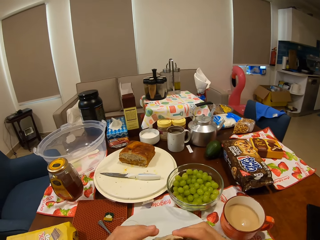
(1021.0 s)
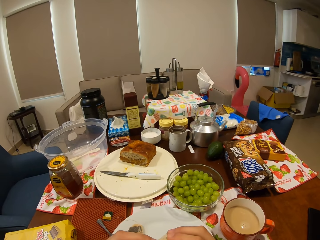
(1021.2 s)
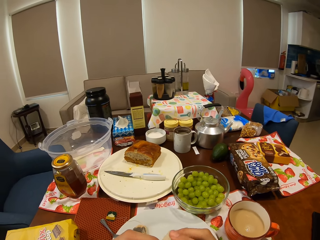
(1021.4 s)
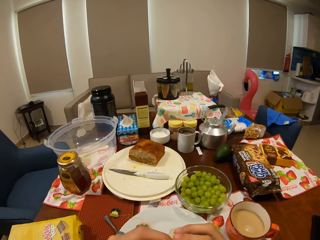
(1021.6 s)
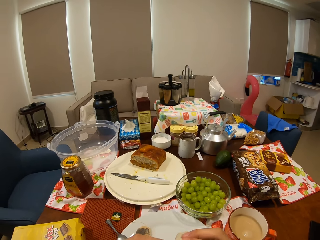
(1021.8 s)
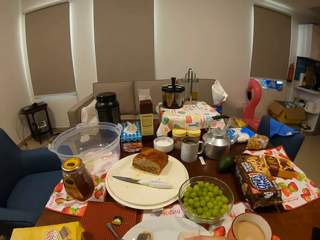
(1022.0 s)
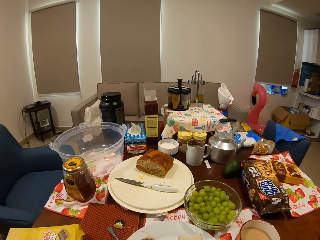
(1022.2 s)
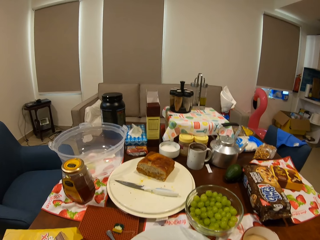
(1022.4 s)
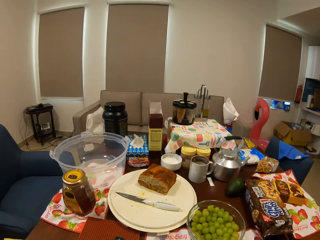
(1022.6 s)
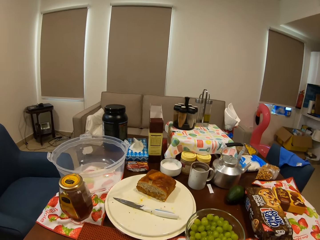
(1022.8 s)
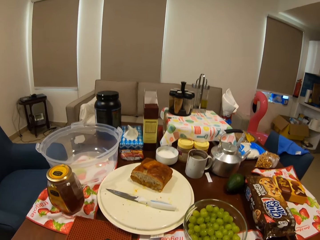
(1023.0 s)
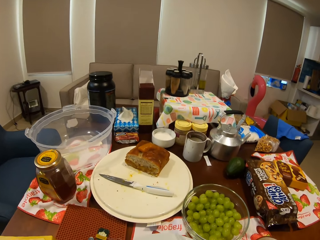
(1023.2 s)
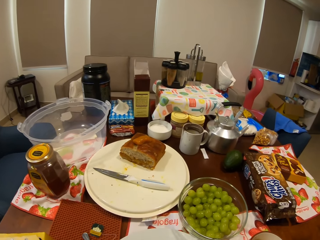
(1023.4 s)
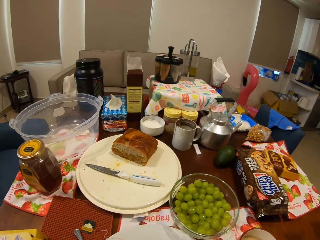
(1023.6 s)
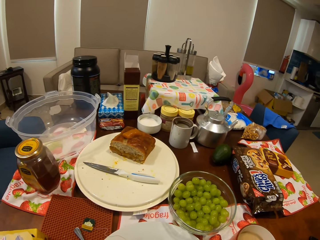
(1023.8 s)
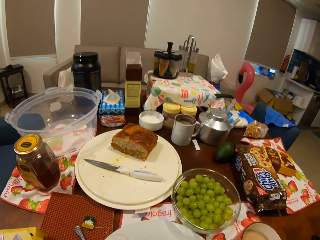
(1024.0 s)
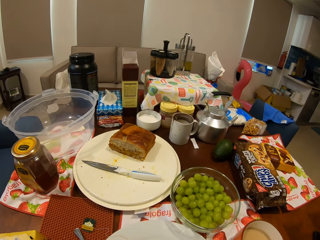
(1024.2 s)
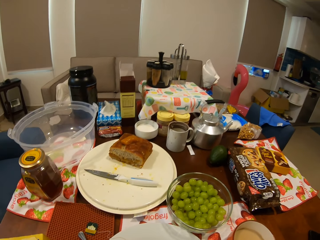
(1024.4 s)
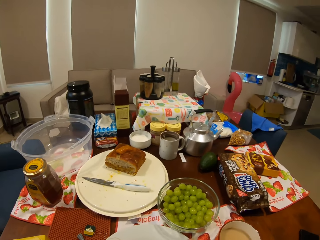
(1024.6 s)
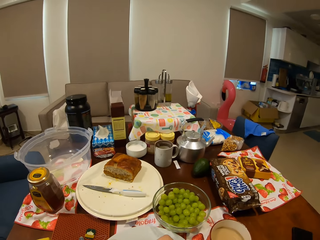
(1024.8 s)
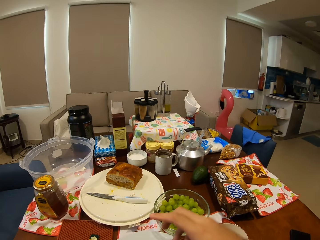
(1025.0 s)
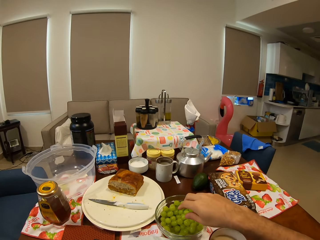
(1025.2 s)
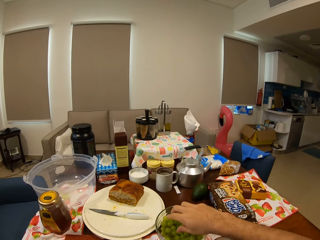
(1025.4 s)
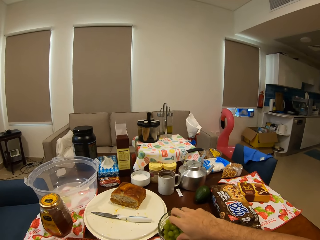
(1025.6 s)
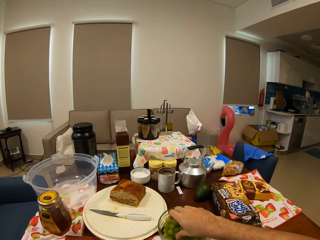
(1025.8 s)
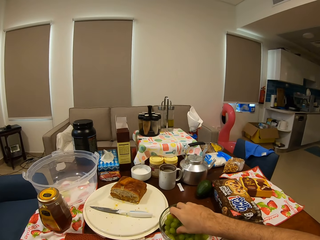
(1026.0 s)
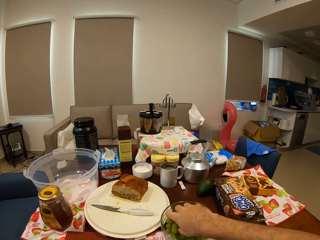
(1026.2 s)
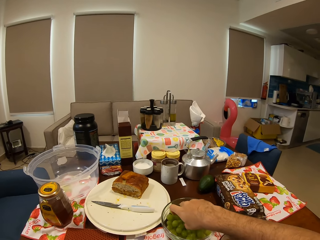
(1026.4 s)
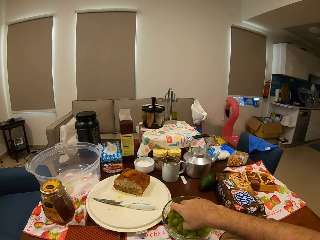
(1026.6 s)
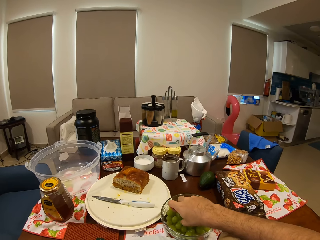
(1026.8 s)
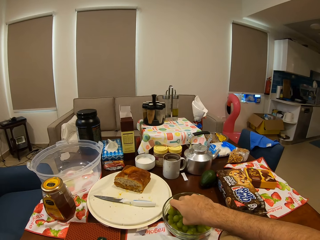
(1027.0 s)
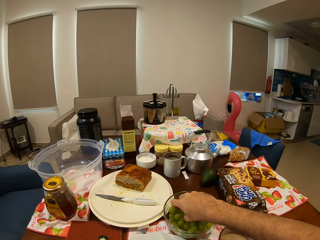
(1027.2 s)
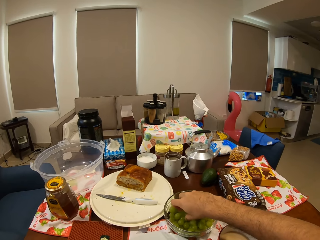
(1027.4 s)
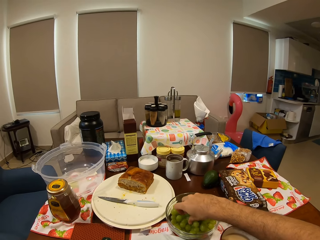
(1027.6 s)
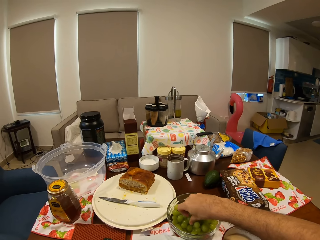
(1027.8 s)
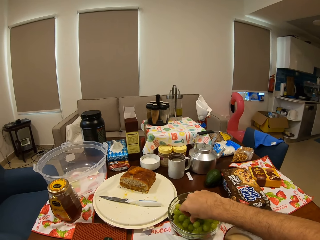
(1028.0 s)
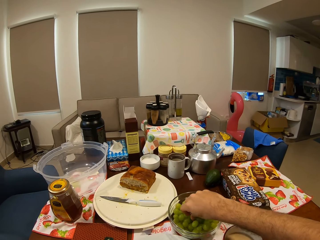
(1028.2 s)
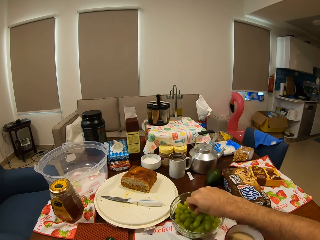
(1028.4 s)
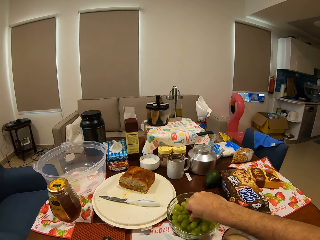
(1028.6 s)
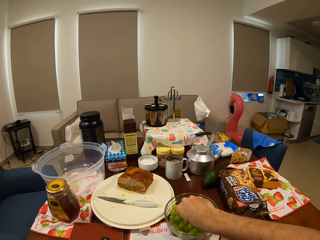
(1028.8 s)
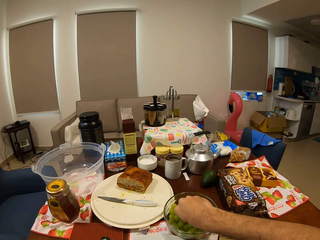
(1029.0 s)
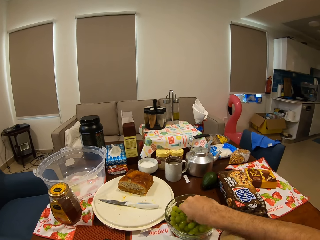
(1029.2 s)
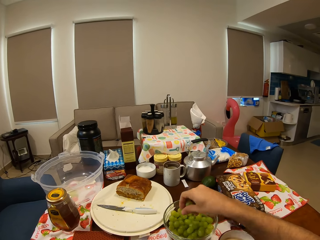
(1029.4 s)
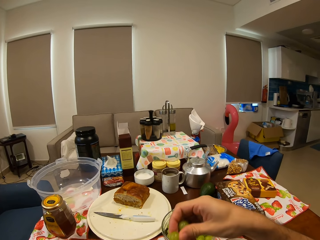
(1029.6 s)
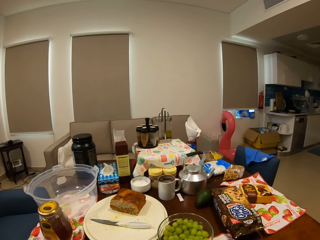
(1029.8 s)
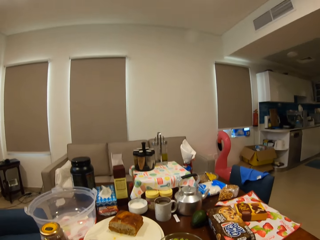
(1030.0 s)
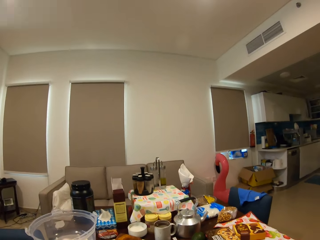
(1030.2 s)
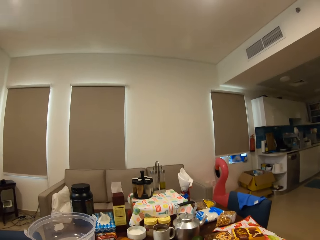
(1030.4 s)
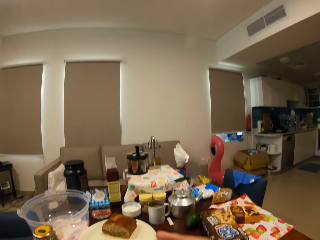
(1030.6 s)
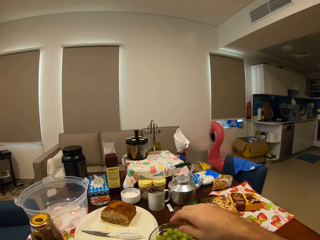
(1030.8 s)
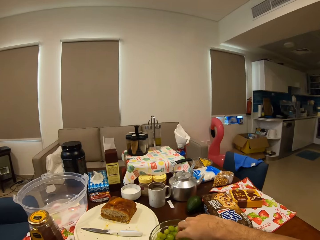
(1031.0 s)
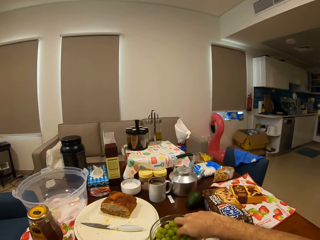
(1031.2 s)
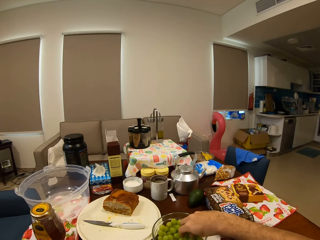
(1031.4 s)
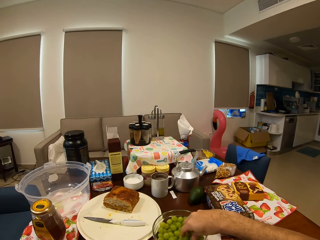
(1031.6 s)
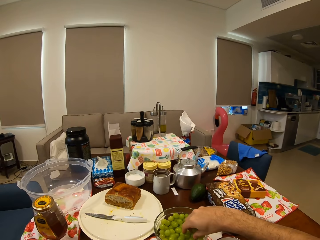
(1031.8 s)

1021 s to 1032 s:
The camera wearer picks green fruits from a bowl. He picks up grapes from the bowl of grapes with his right hand.

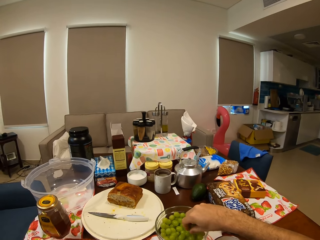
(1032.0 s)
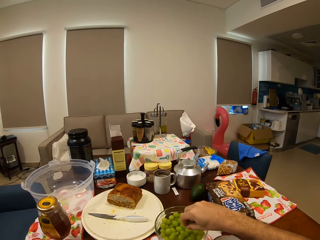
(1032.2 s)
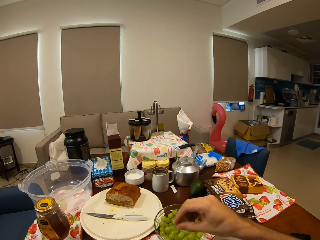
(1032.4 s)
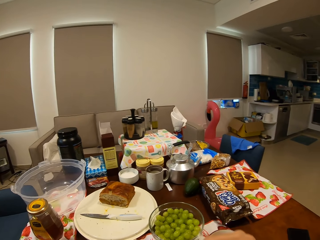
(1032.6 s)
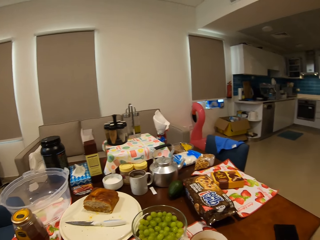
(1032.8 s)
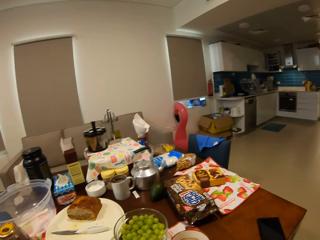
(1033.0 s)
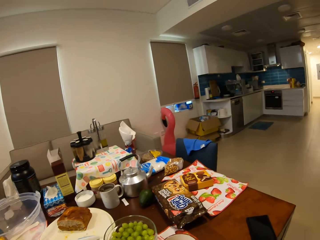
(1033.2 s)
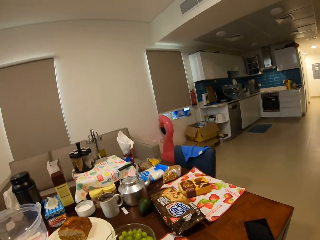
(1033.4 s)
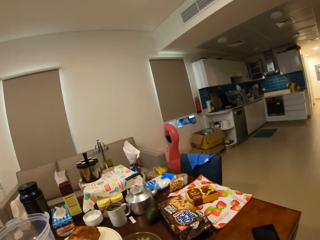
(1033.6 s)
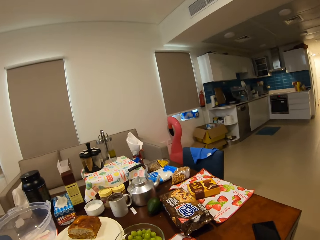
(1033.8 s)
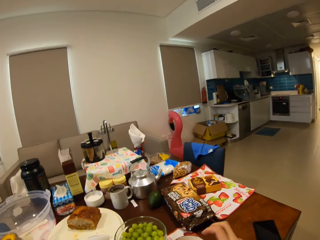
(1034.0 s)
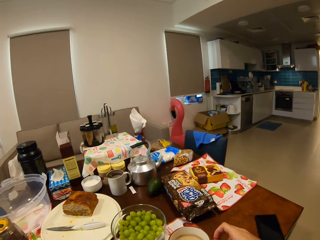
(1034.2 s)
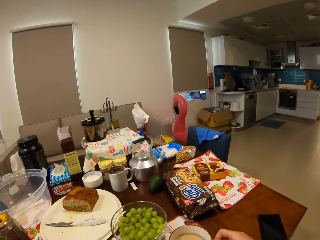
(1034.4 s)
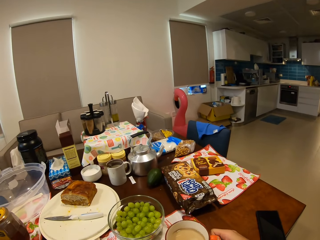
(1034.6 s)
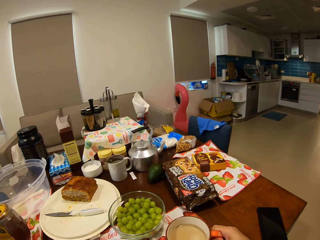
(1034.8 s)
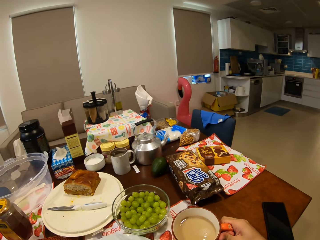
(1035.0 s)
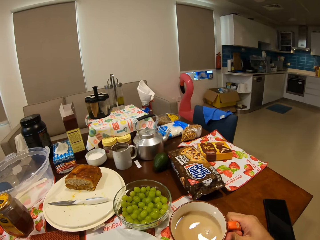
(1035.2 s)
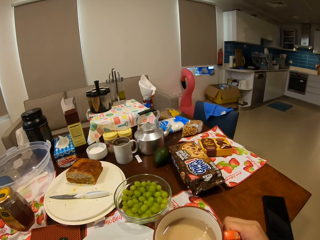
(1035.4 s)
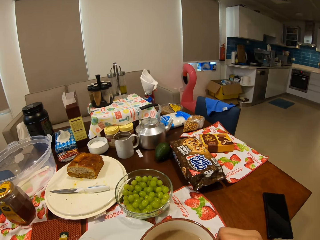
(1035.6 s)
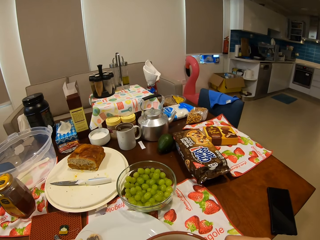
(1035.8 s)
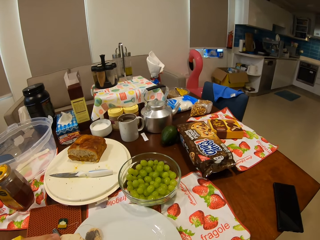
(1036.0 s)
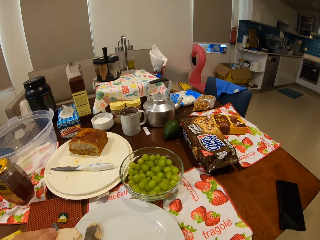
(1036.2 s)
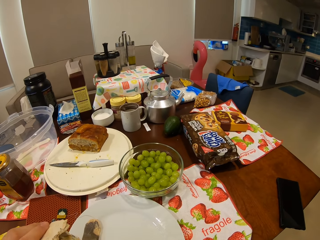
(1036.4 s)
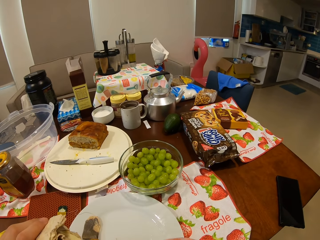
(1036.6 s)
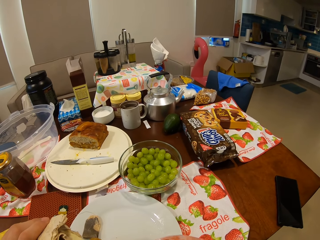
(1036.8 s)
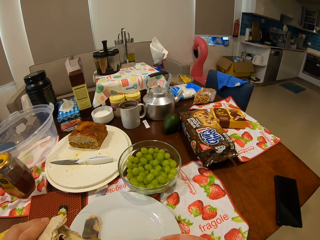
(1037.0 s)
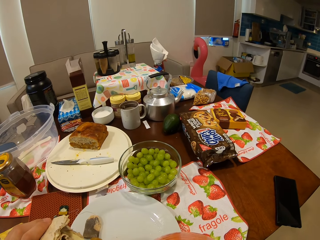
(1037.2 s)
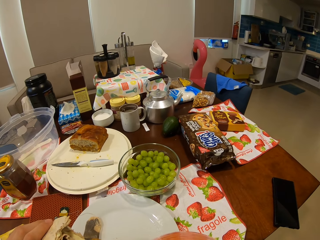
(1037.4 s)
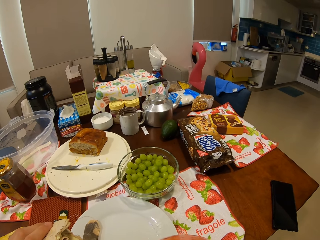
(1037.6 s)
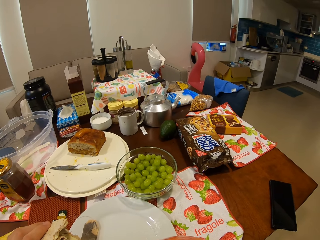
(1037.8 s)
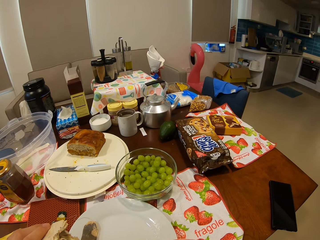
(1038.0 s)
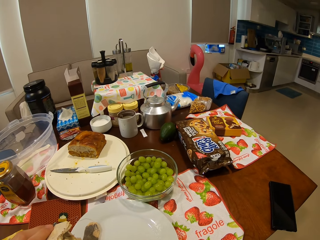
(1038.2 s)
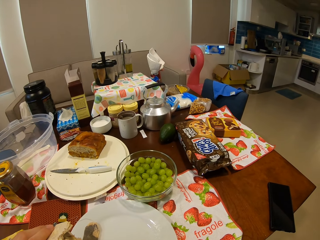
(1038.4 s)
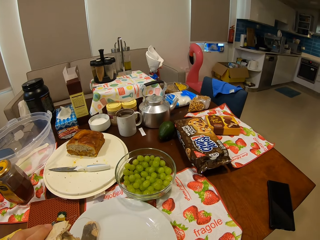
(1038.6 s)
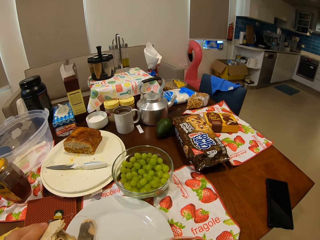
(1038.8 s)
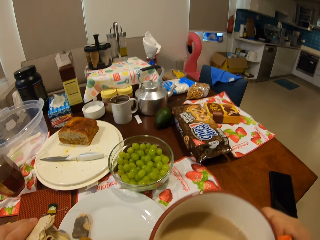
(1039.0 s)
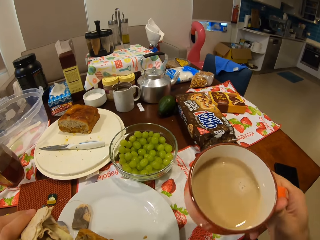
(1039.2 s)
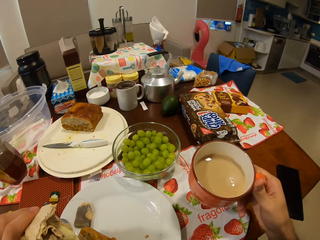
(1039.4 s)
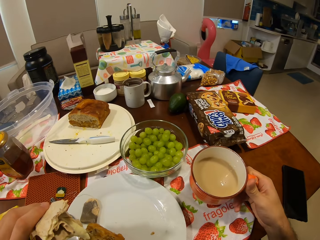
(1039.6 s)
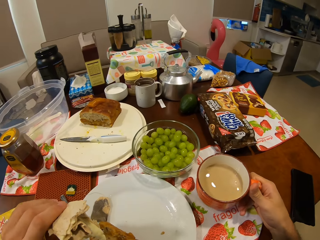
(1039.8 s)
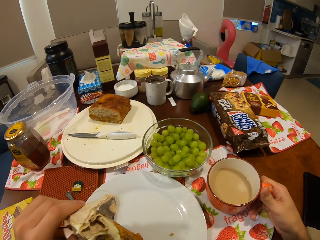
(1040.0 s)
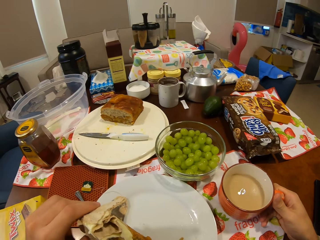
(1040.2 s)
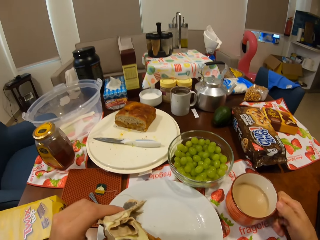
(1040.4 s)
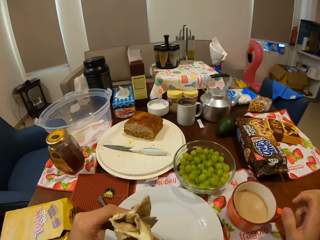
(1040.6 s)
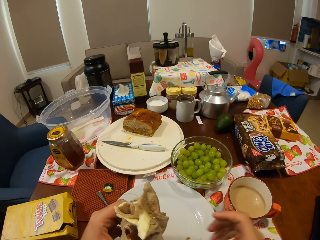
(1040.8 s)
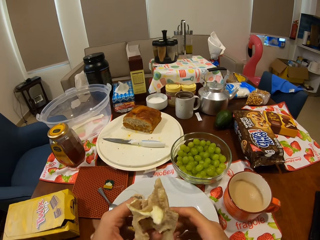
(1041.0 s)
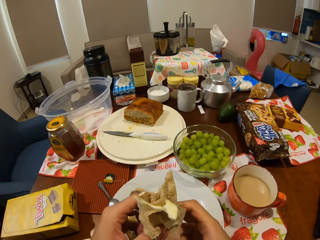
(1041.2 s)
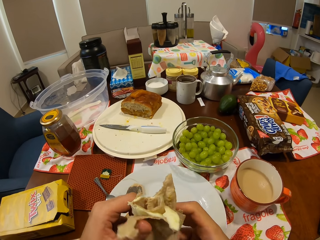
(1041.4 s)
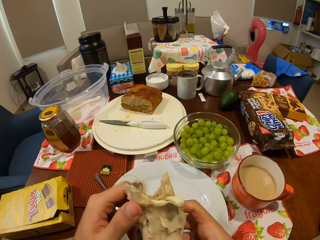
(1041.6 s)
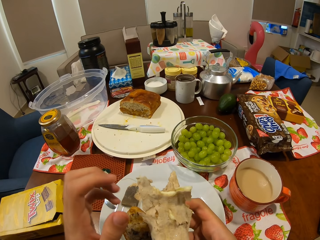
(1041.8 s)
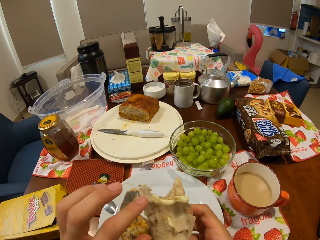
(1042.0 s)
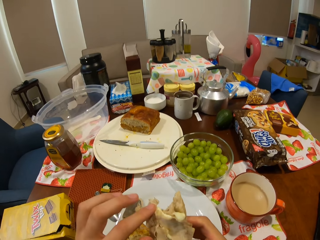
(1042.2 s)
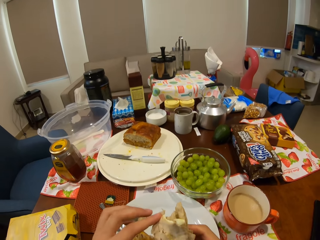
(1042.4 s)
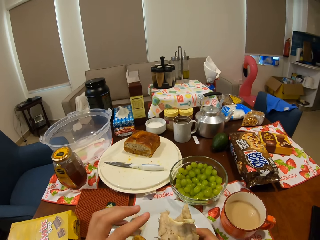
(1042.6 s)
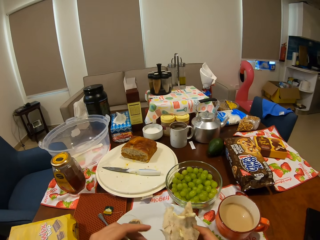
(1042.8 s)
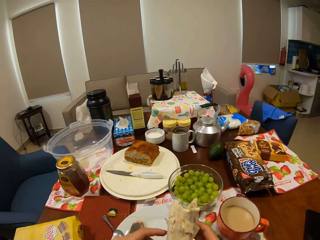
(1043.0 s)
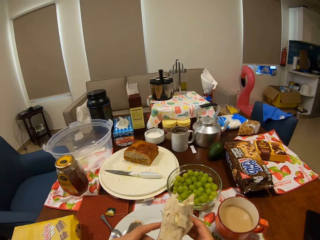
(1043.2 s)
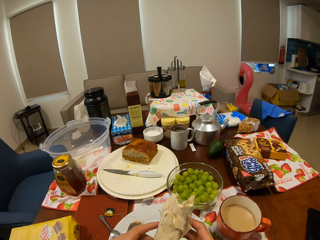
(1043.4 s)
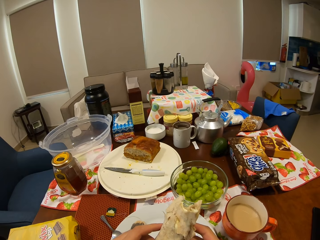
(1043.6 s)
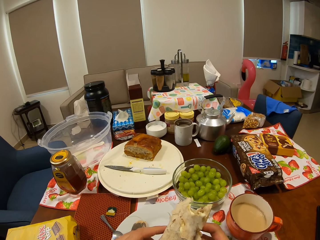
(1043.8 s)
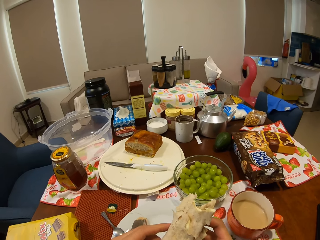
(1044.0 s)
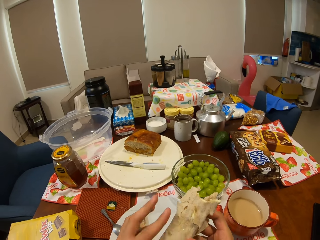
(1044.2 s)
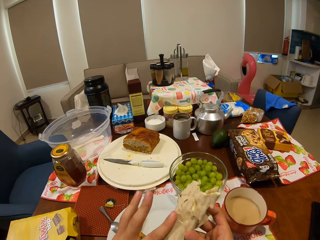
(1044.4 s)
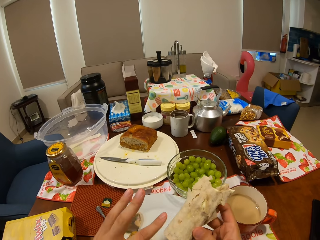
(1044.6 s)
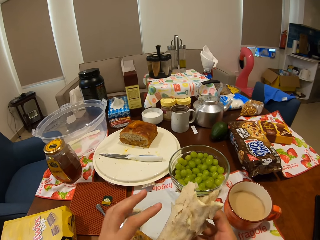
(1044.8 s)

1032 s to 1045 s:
The camera wearer stares around the house. He picks up the cup of tea from the dining table with his right hand. He drinks the tea on the dining table. He places the cup of tea in his right hand on the dining table. He stares at the snack on the hands.
